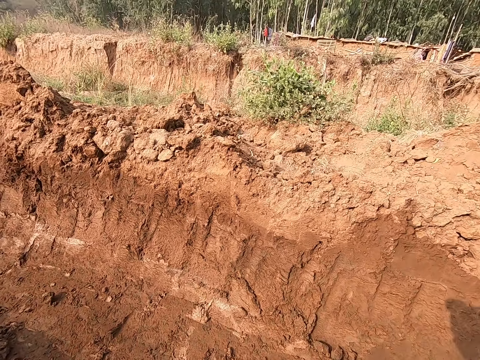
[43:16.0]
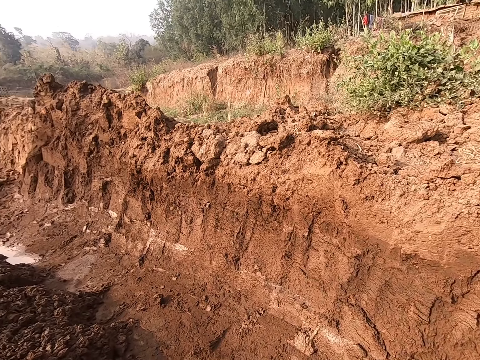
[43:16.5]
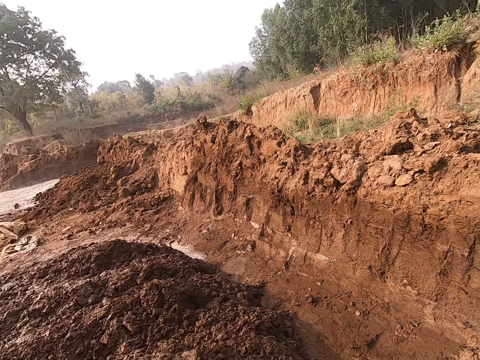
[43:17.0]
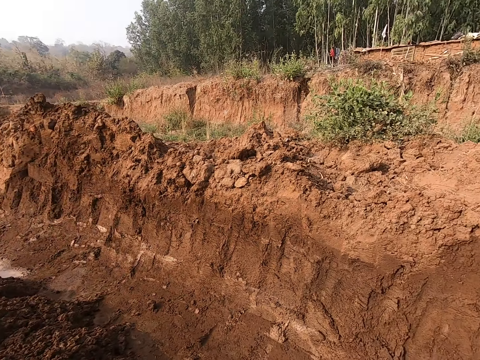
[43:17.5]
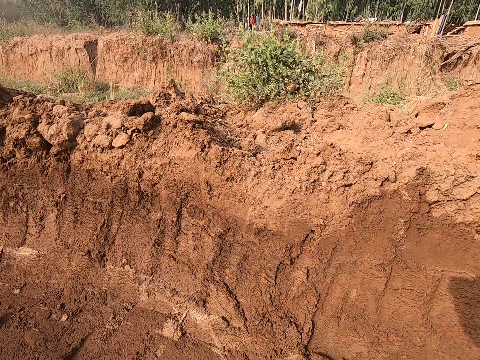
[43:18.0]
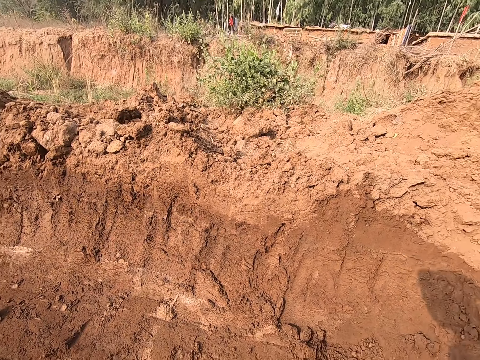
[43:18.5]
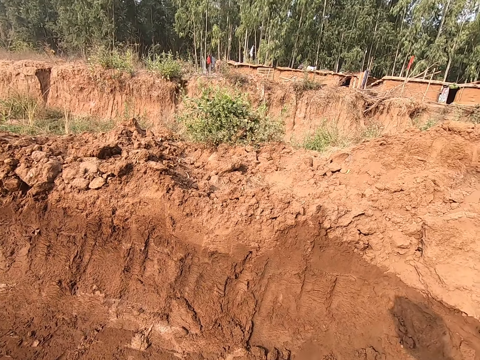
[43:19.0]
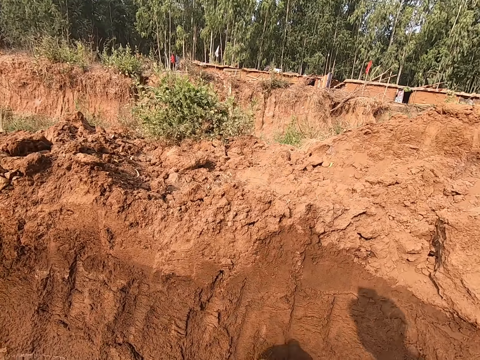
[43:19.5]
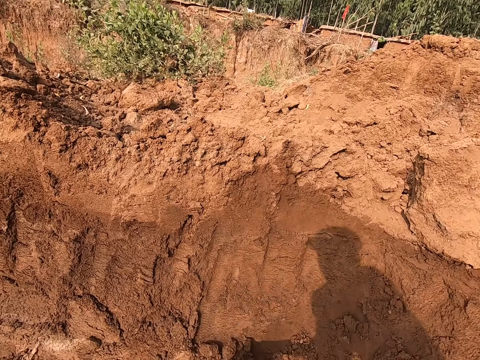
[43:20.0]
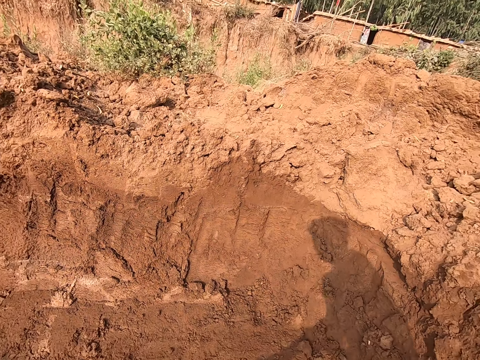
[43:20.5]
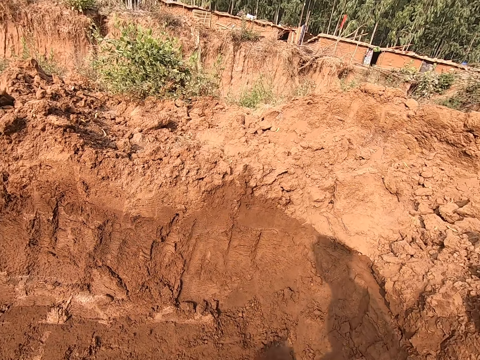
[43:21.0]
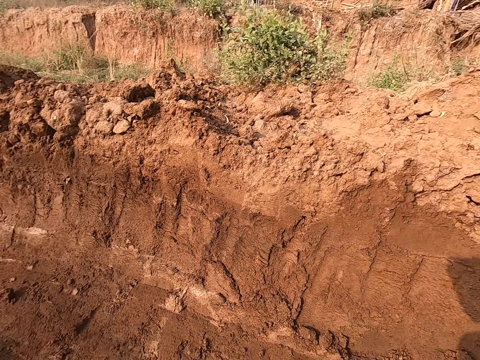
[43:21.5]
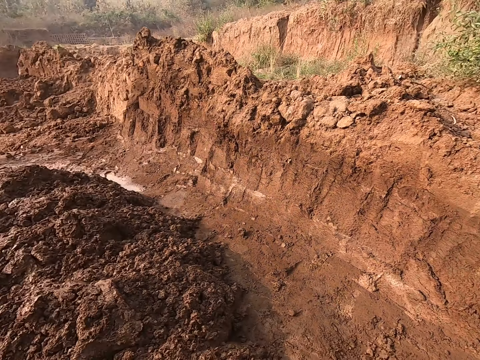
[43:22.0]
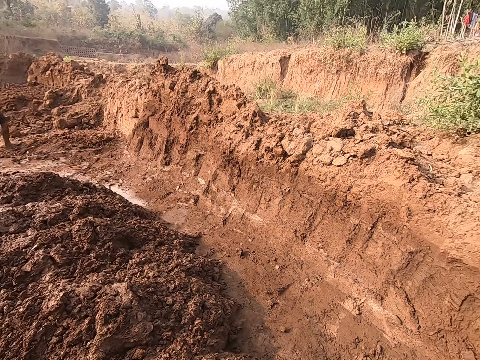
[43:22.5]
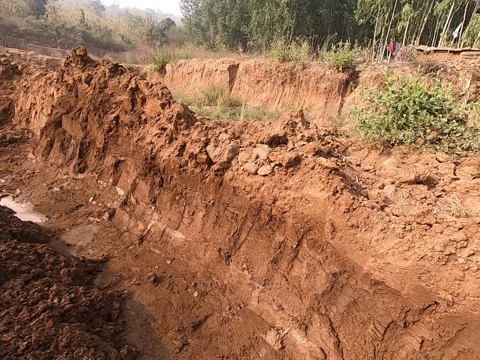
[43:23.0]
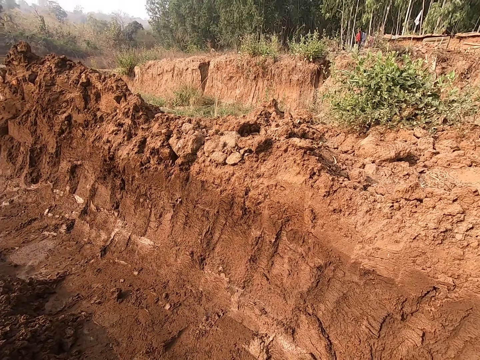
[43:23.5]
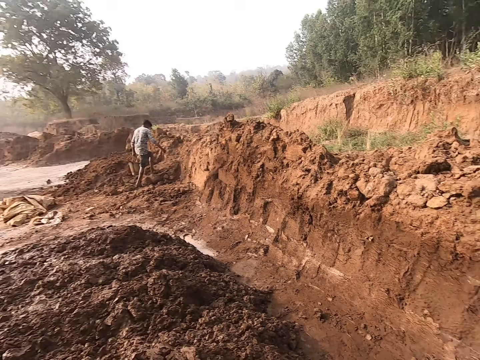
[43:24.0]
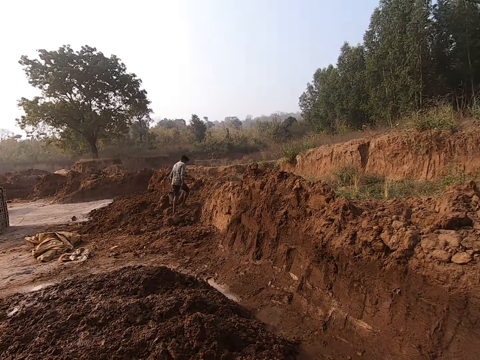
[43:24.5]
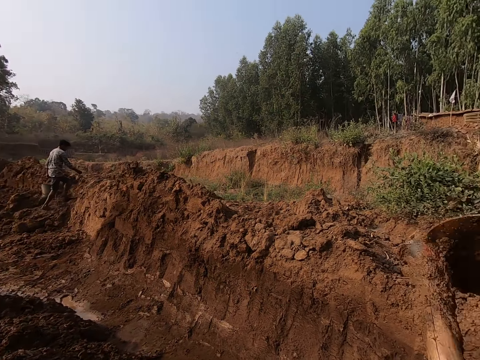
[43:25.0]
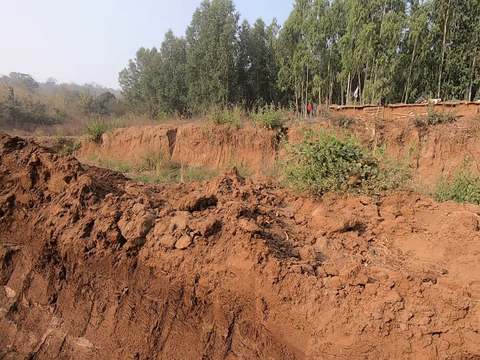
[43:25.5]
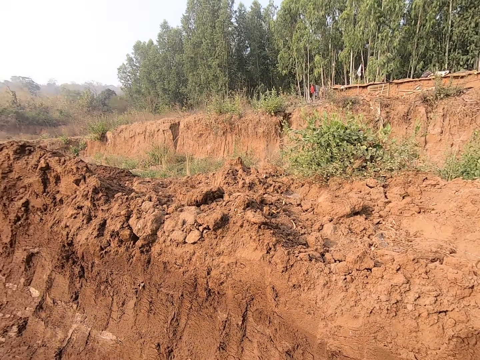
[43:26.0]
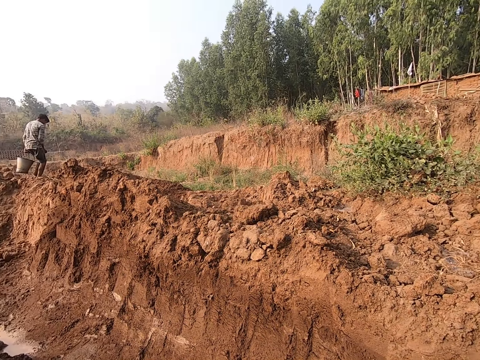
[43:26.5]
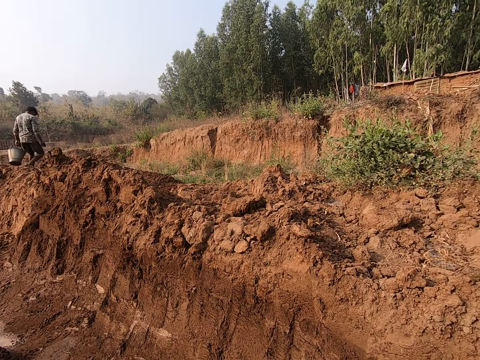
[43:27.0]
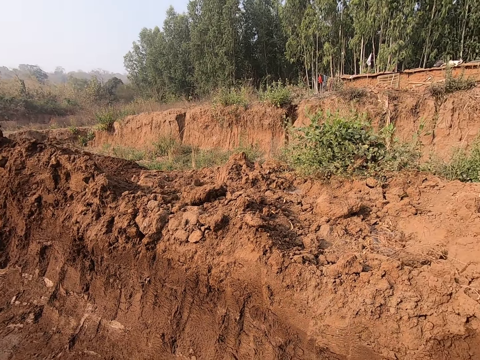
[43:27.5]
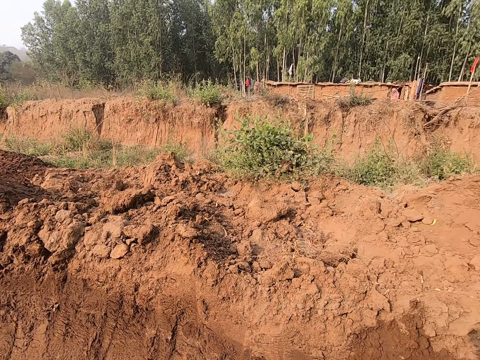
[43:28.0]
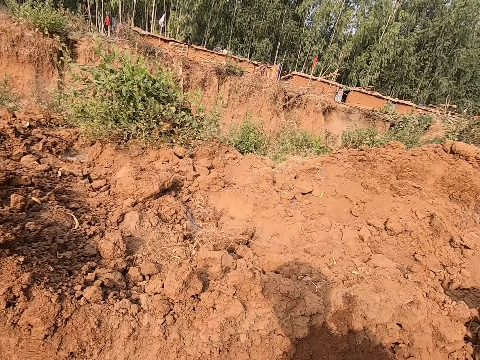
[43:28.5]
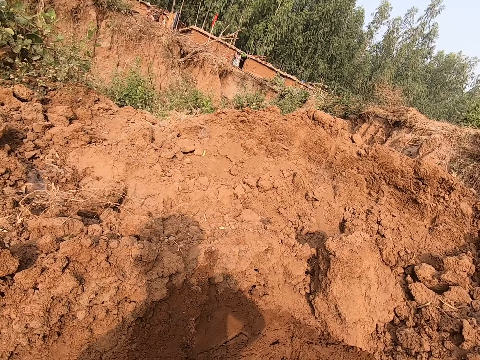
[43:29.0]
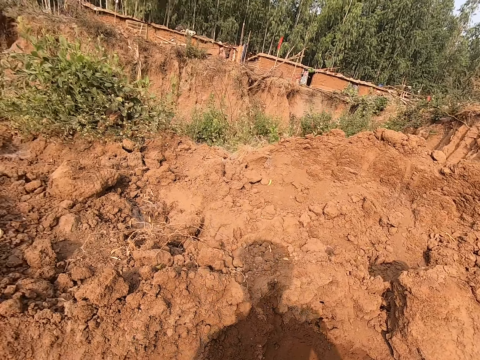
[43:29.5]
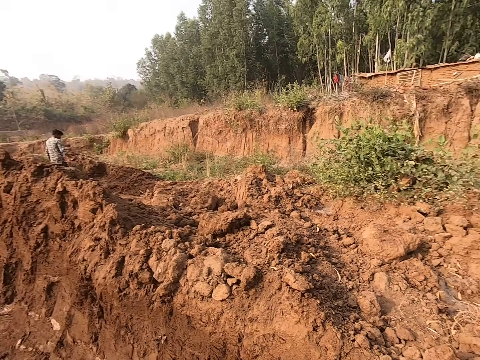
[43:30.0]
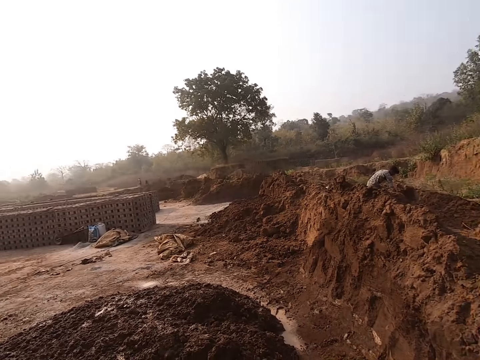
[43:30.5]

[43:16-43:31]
The camera wearer scratches the soil with a hoe. They dig on the ground with the hoe.

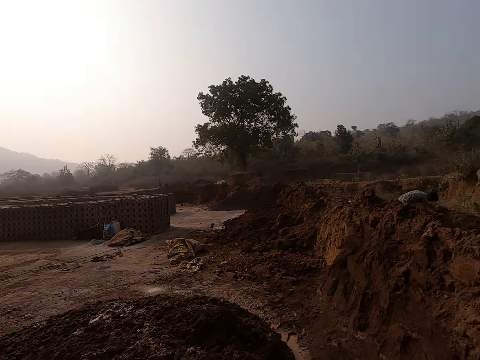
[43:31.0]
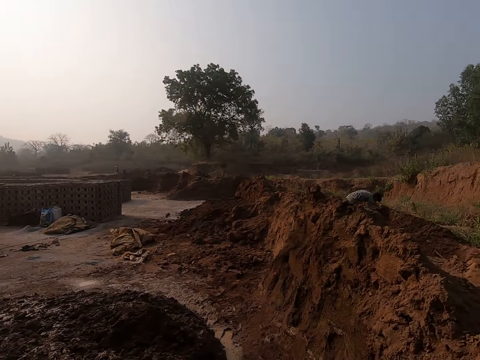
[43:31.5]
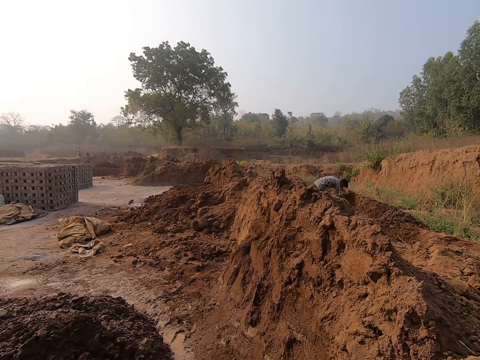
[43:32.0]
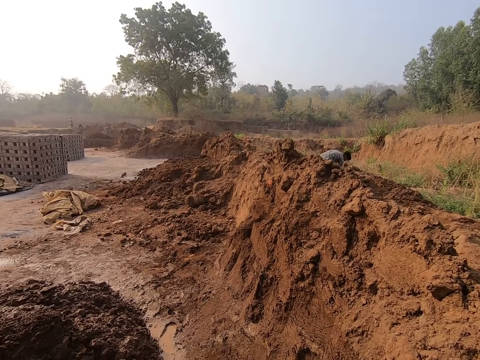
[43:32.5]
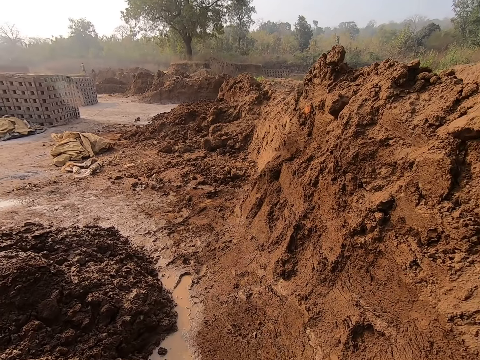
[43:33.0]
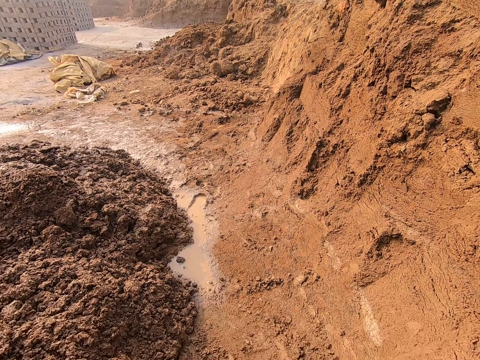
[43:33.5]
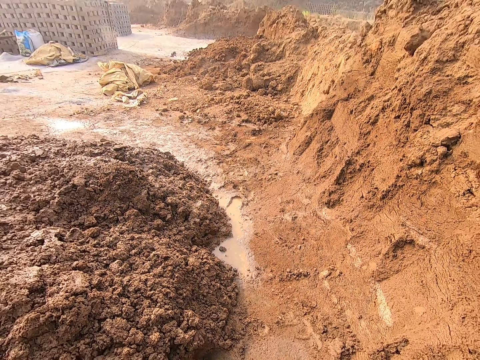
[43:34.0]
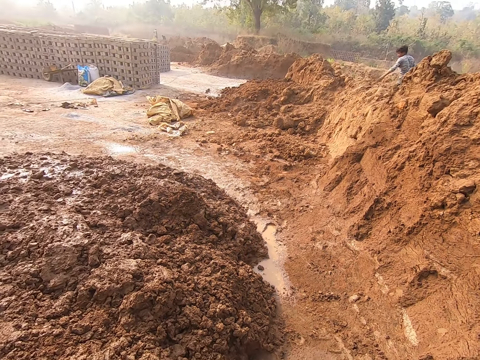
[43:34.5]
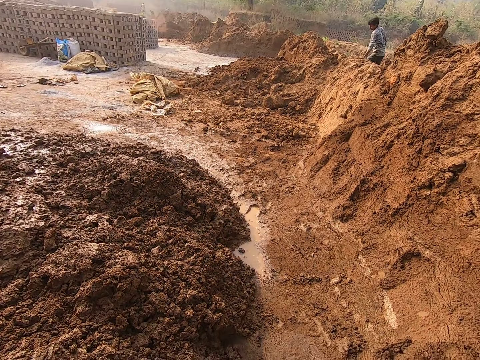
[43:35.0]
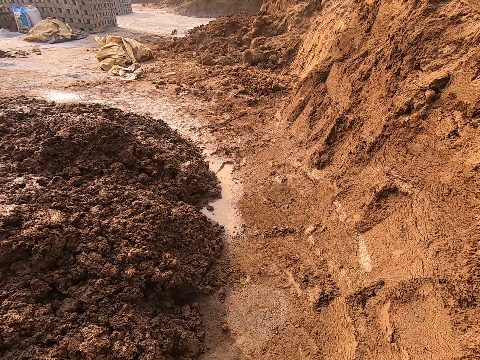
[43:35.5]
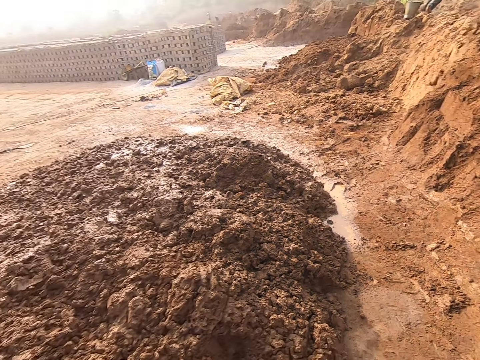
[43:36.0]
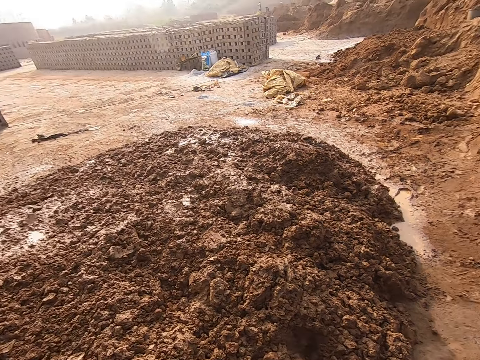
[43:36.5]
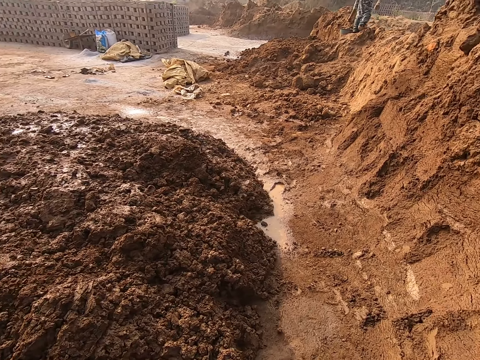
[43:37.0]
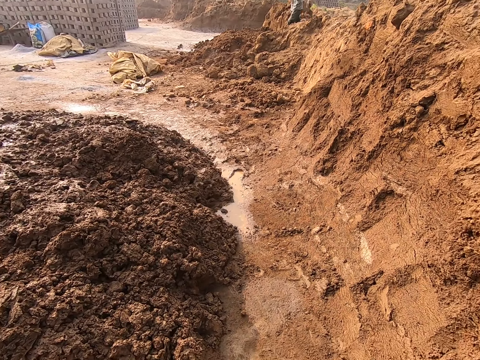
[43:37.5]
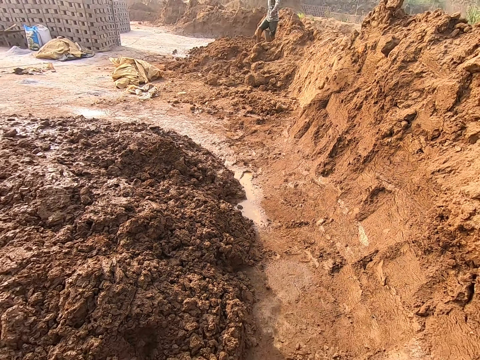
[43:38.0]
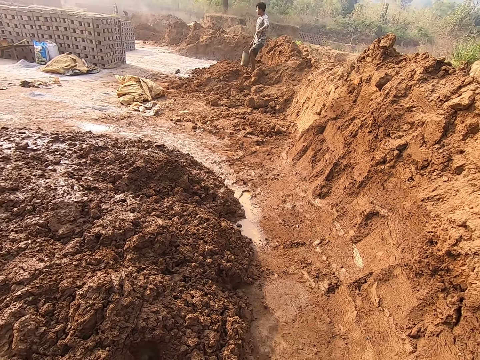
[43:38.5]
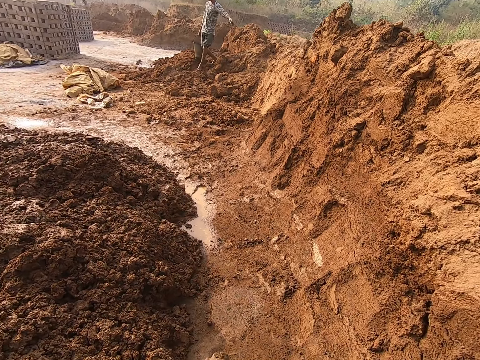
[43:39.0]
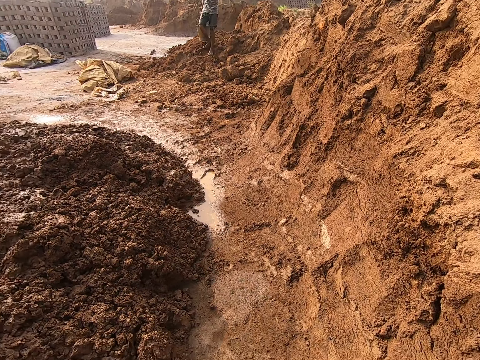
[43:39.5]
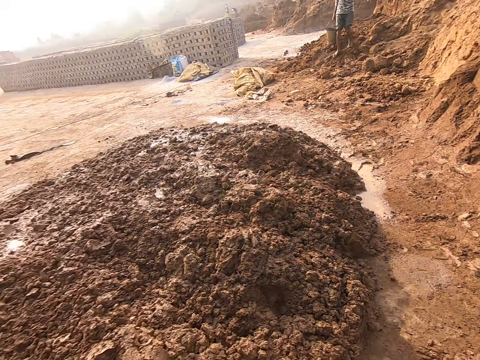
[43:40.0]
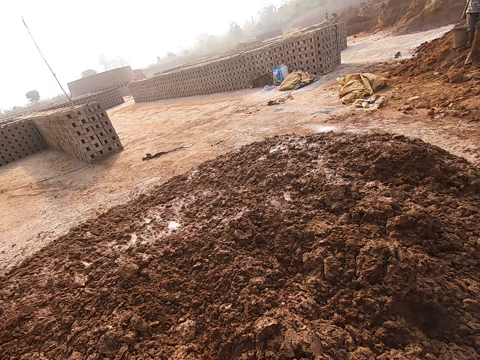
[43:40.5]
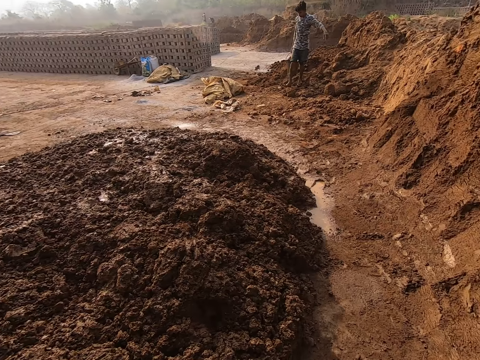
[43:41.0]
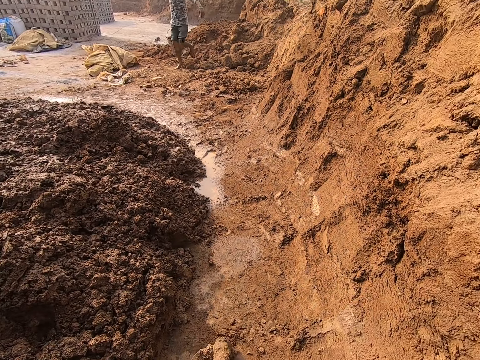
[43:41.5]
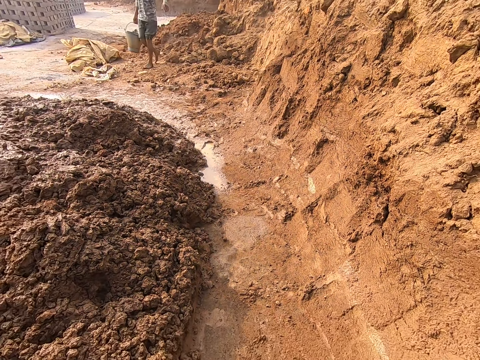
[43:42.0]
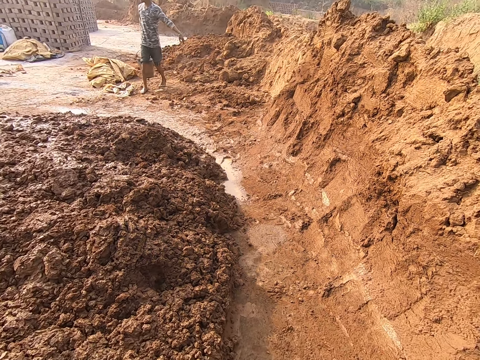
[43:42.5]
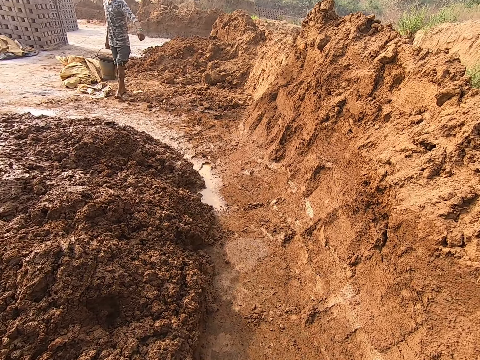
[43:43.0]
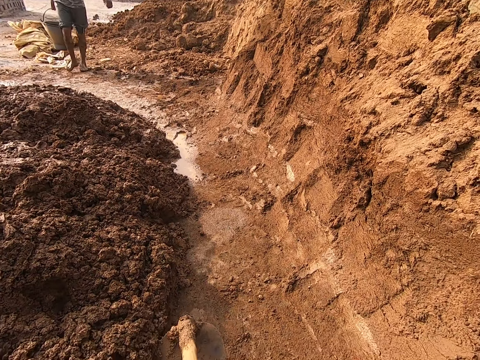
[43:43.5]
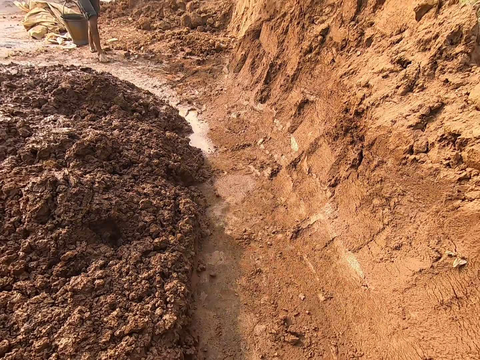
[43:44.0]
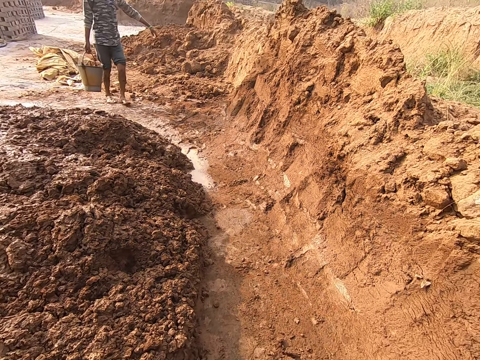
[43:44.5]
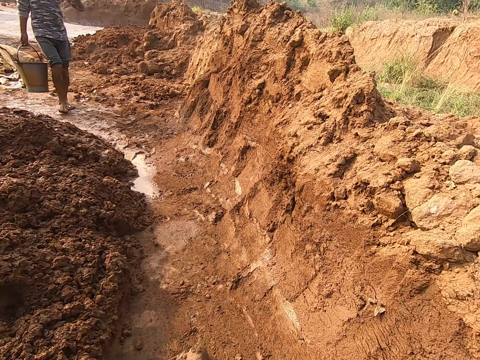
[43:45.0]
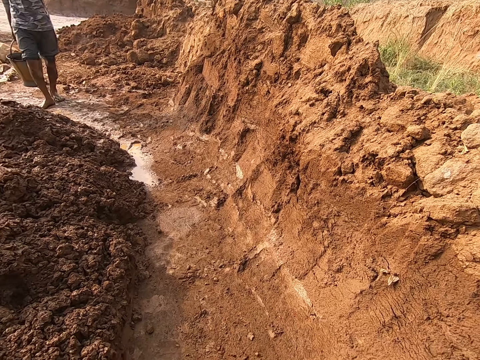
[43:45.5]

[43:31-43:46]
The camera wearer puts mud on the pile of mud. They dig the ground with the hoe in both hands. They scratch the soil with the hoe.
